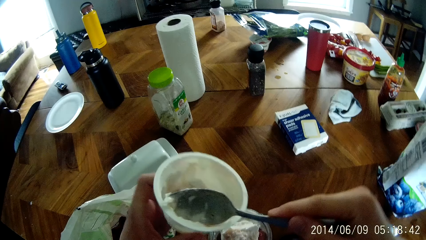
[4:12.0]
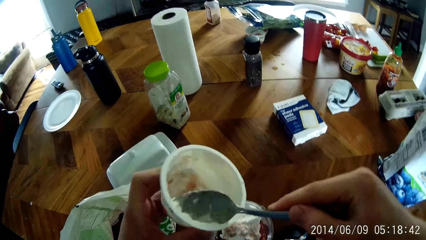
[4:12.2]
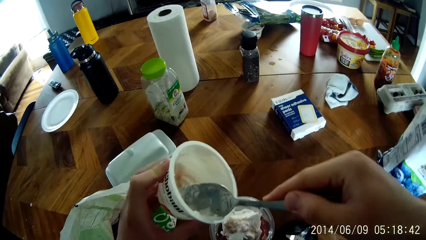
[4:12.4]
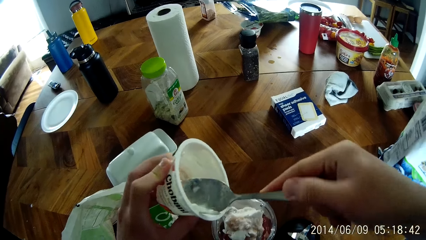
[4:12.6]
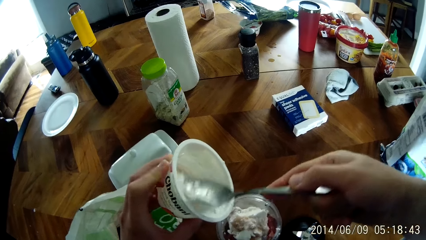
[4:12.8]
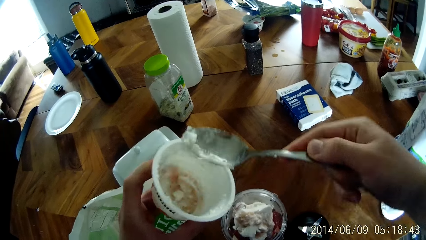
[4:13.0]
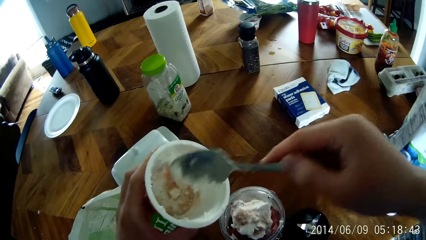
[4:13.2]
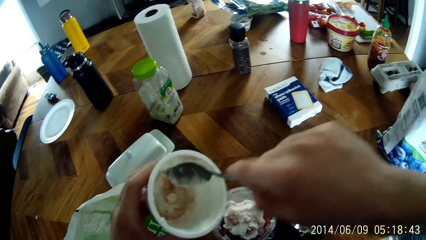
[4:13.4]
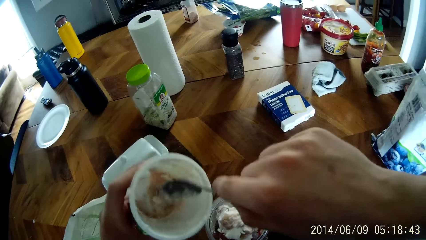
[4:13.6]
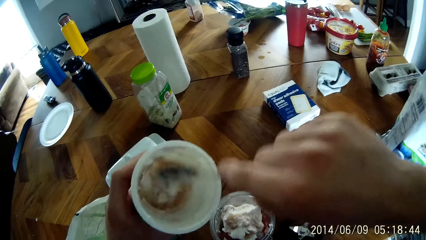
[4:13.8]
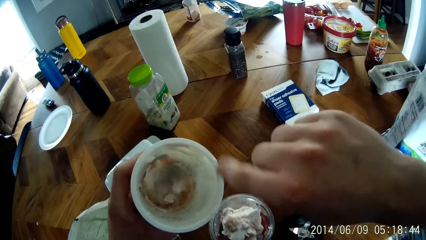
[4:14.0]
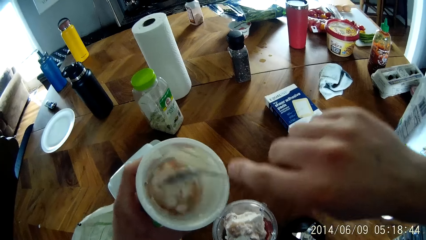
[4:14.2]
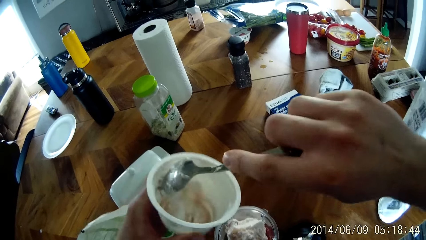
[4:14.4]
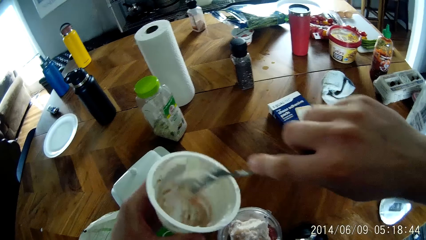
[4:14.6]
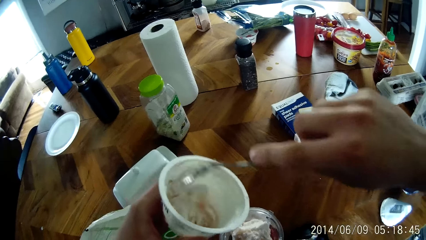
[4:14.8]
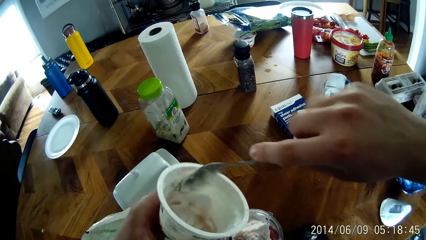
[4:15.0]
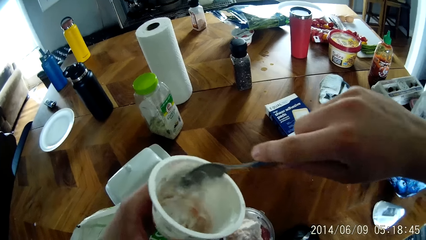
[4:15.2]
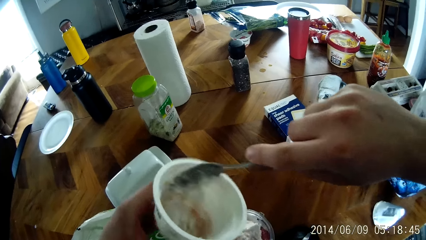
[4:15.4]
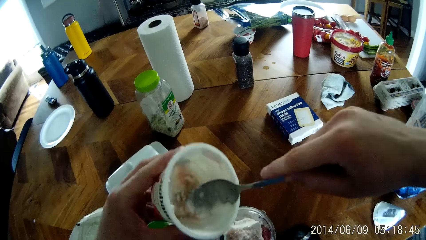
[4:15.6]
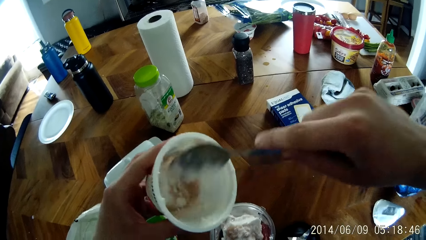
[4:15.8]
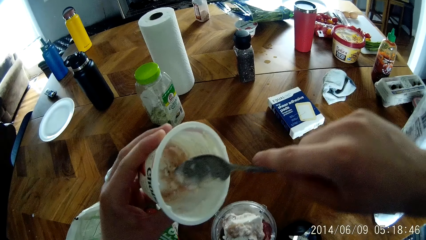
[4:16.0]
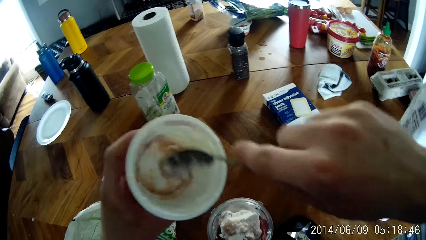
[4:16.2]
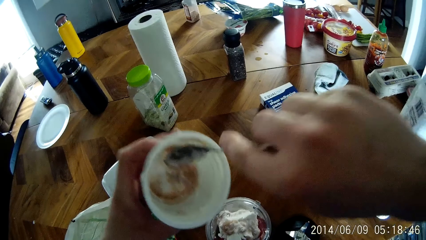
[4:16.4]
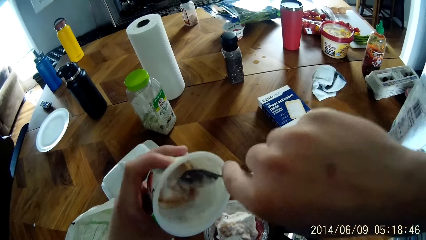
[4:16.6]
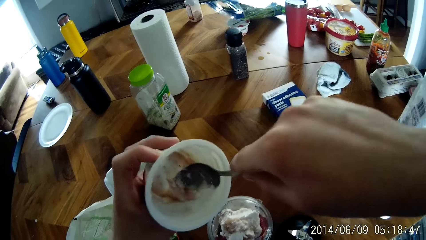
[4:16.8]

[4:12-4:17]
The camera wearer removes excess something from the bowl with a spoon.

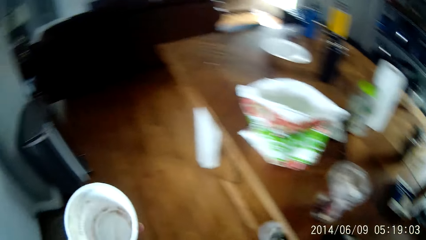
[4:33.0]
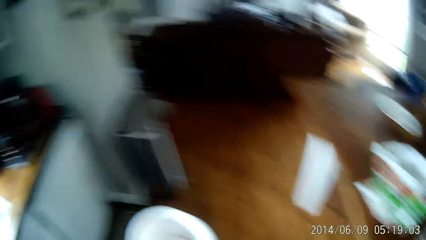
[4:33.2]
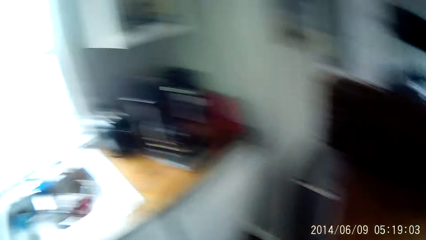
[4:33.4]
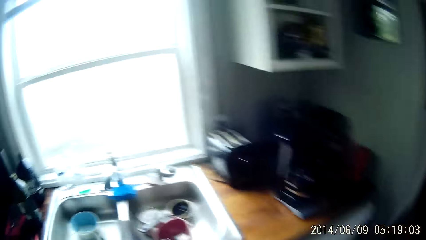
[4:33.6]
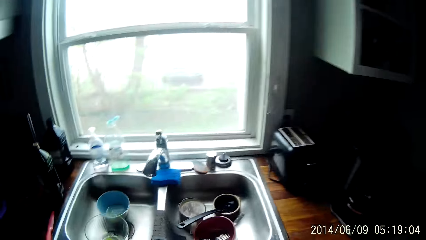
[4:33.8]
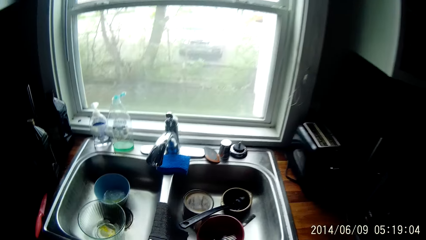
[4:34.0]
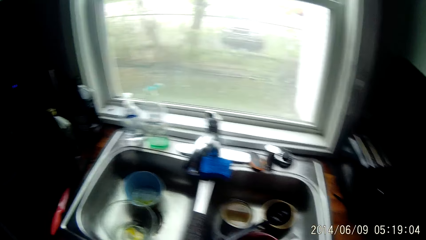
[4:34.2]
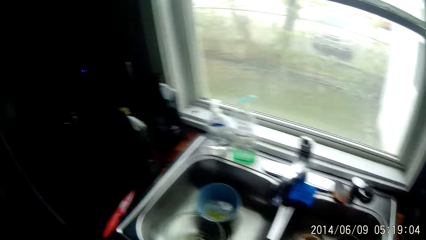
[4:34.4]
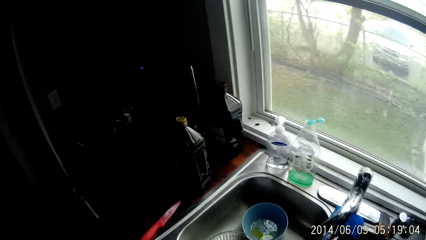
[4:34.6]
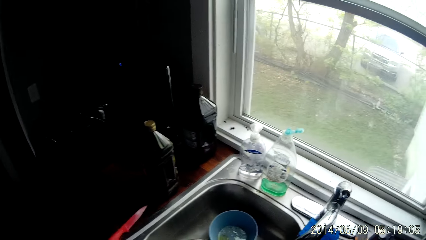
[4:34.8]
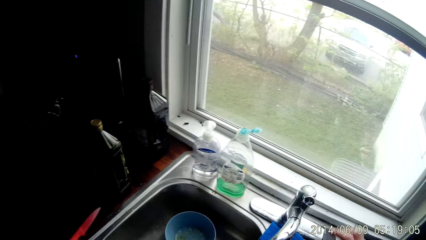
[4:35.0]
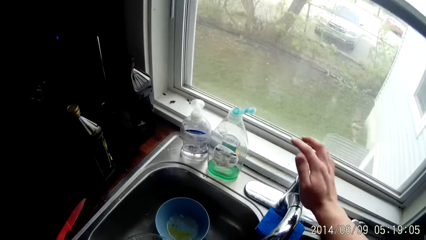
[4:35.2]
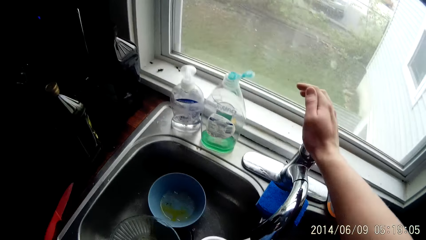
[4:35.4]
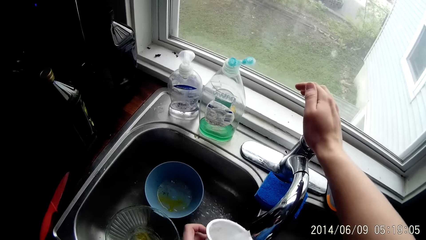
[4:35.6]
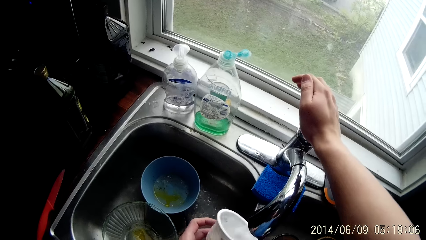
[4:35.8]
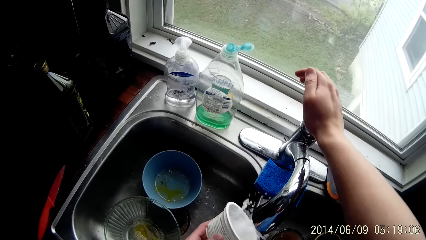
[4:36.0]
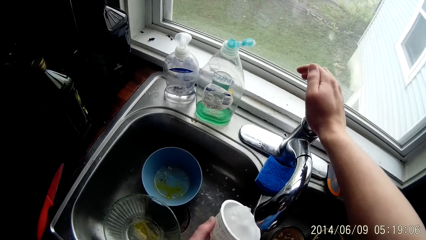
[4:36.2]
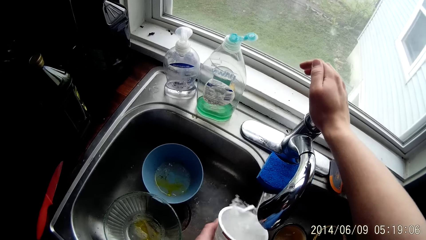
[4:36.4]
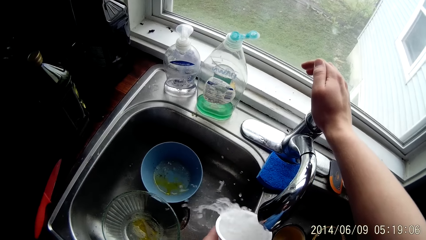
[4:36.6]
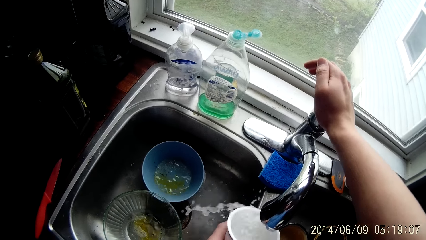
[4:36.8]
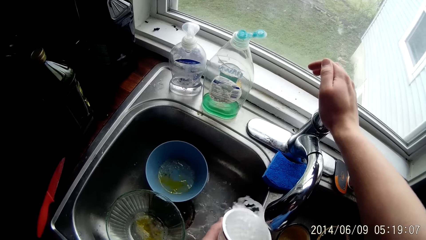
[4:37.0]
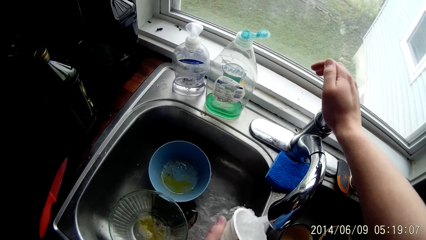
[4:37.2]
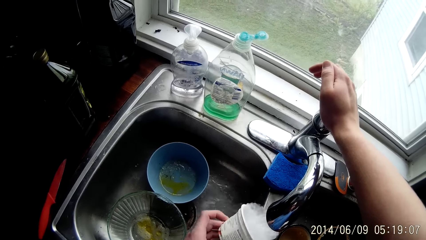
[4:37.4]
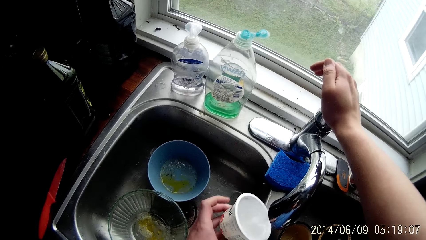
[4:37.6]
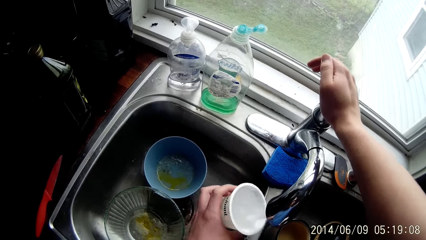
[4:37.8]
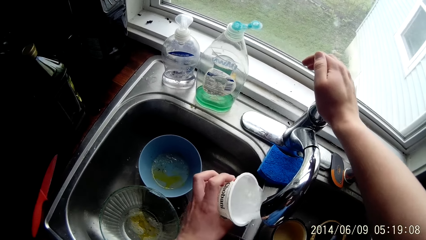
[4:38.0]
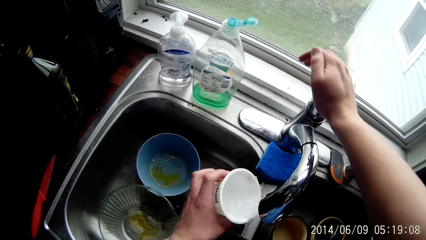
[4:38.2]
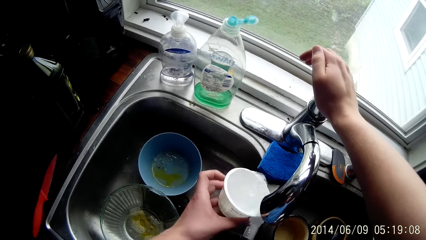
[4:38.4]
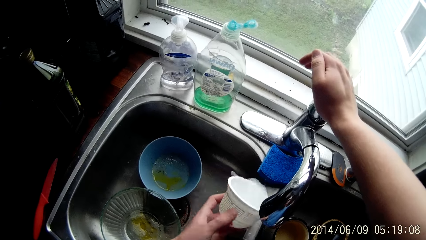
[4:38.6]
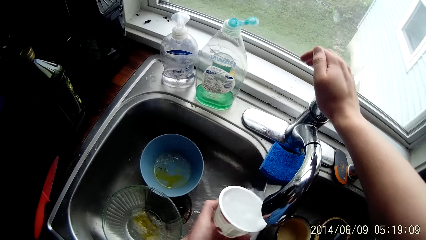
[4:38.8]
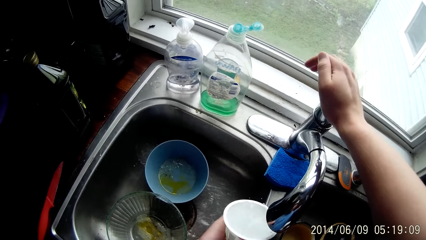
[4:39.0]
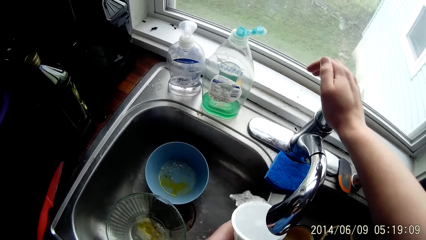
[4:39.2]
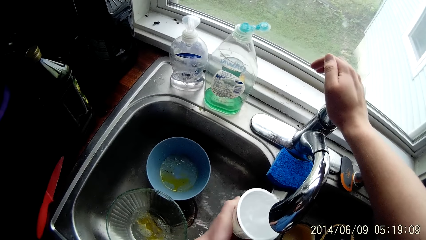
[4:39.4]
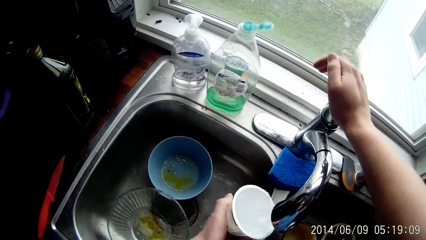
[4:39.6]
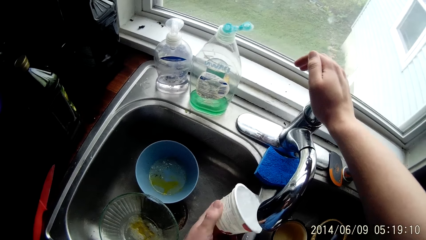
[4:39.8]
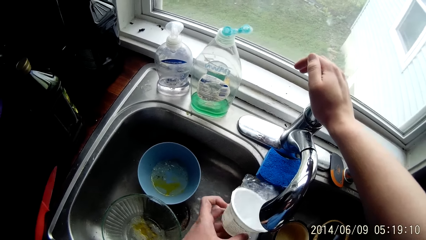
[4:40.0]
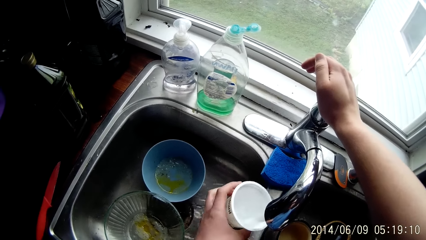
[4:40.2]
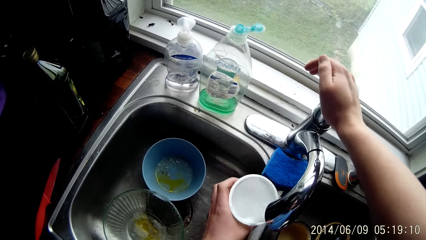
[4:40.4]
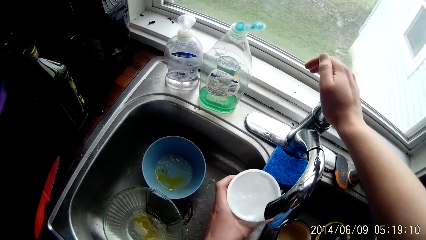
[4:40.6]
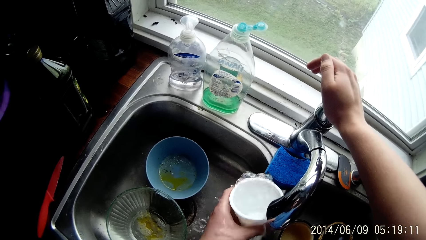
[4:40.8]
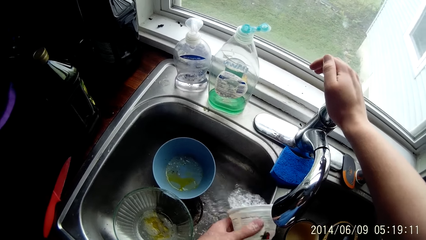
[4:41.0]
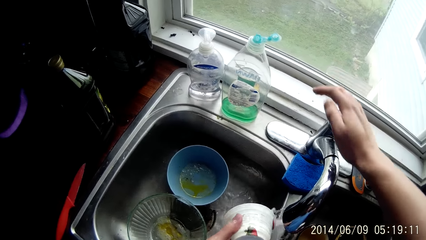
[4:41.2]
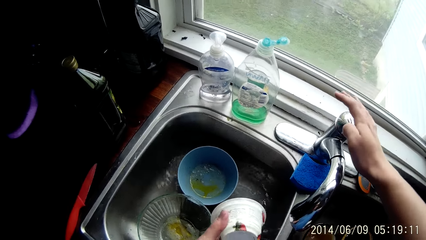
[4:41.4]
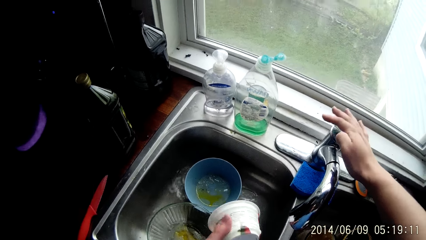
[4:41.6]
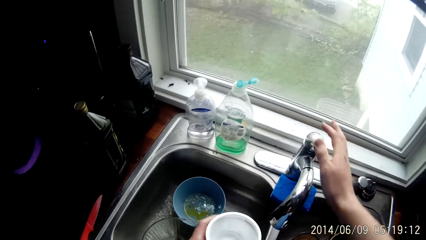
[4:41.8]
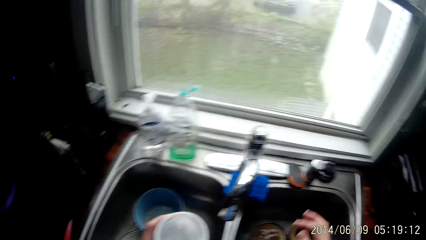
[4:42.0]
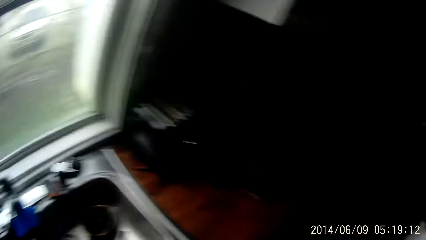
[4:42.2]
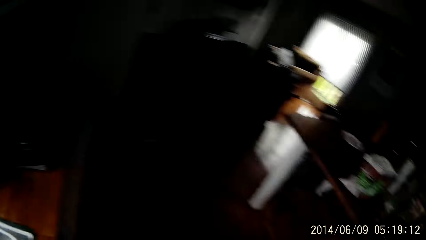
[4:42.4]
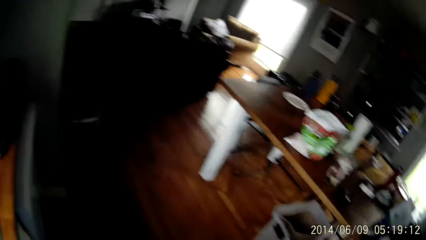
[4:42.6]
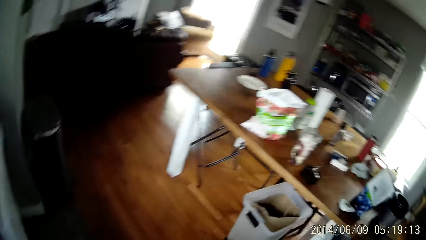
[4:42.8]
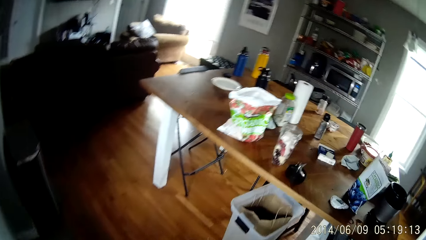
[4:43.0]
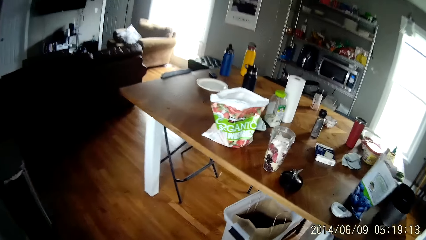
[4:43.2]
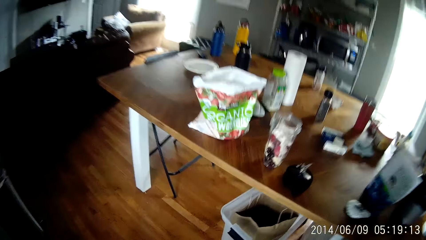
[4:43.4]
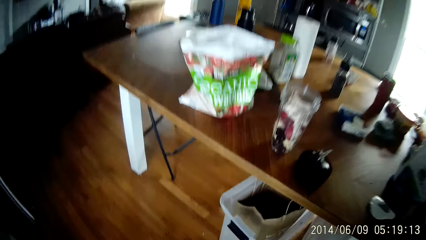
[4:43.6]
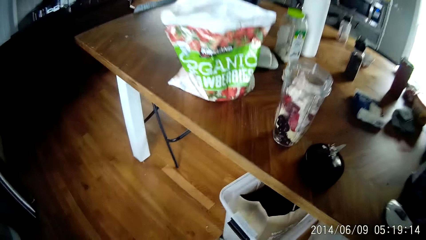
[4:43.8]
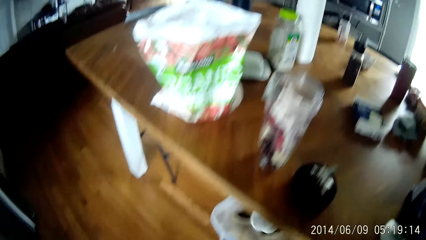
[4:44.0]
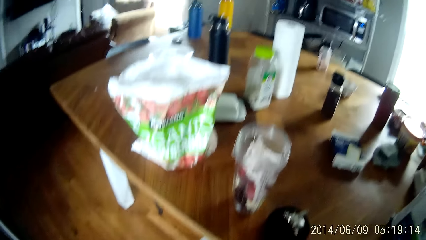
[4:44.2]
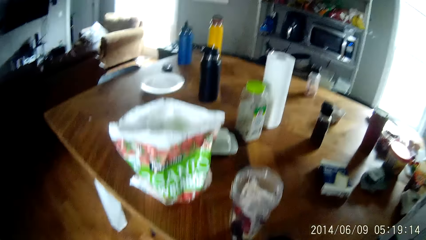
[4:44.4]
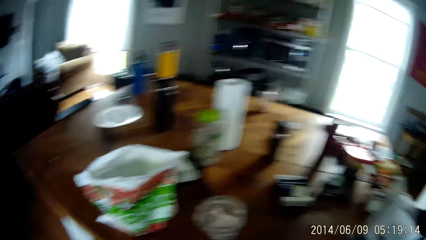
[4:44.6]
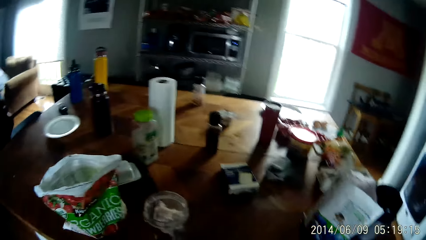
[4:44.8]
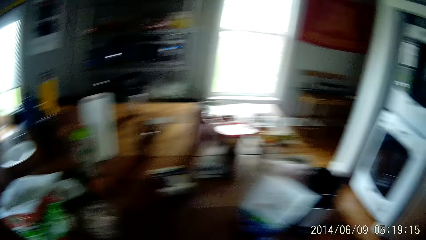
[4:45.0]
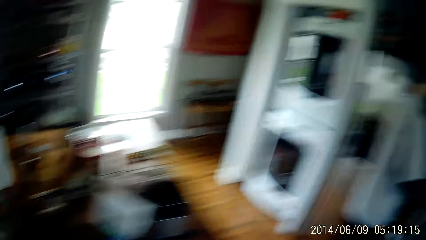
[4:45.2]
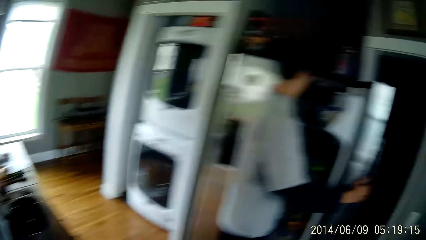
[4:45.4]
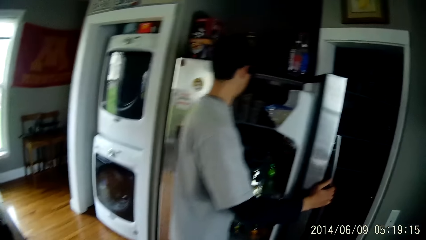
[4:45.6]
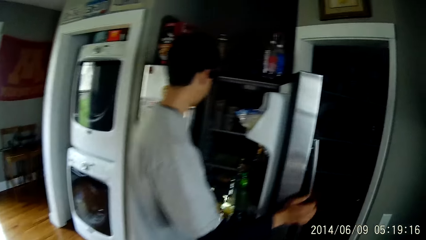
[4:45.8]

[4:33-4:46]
The camera wearer places the spoon in the sink. He turns on the sink tap with his right hand. He rinses the container in his left hand in the sink tap. He turns off the sink tap with his right hand. He looks around. He throws the container in a bin under the table with his left hand. He moves around the room.
